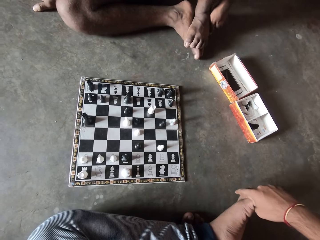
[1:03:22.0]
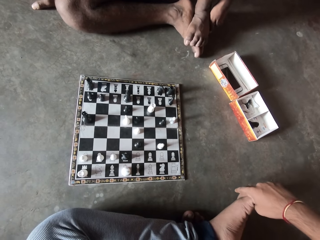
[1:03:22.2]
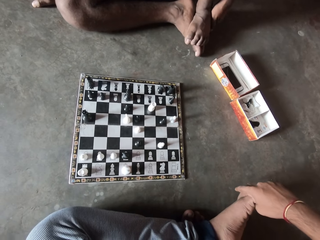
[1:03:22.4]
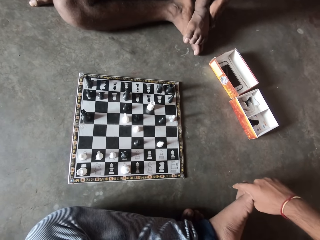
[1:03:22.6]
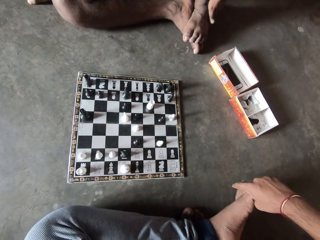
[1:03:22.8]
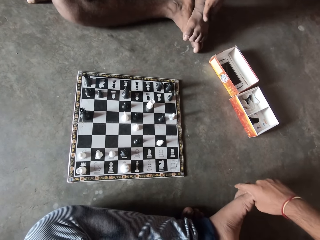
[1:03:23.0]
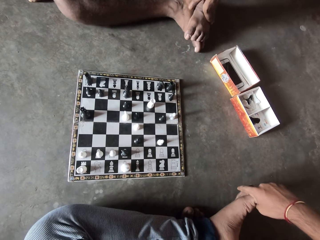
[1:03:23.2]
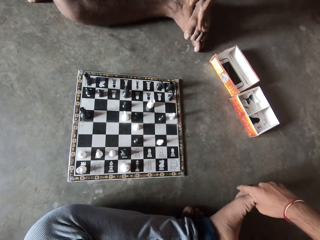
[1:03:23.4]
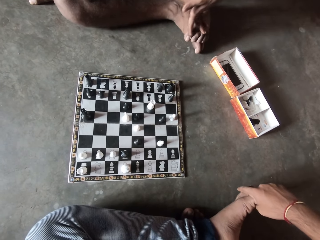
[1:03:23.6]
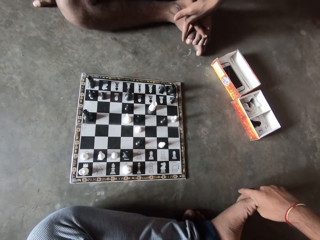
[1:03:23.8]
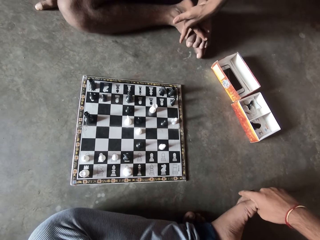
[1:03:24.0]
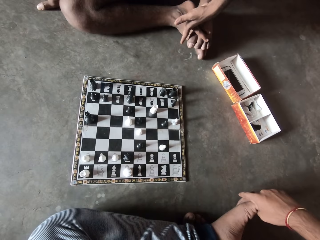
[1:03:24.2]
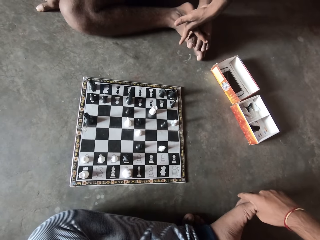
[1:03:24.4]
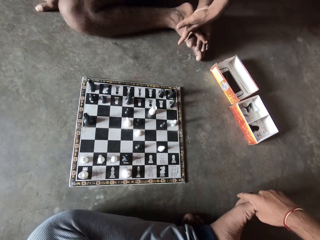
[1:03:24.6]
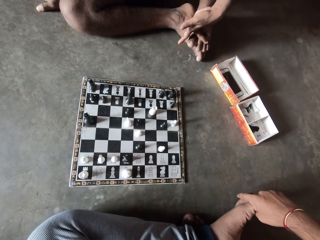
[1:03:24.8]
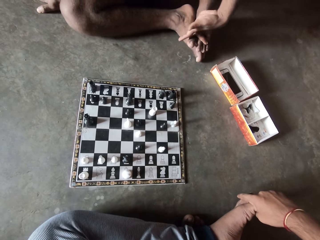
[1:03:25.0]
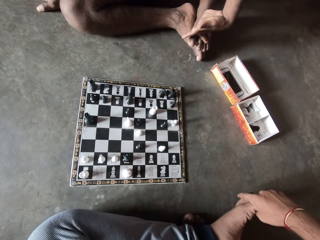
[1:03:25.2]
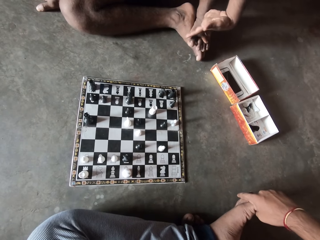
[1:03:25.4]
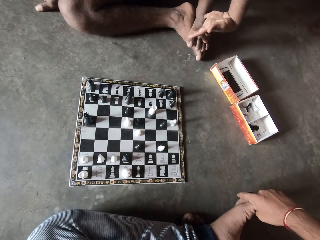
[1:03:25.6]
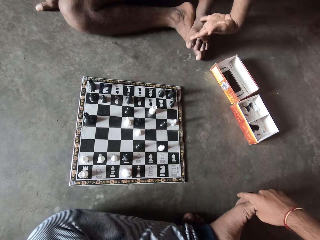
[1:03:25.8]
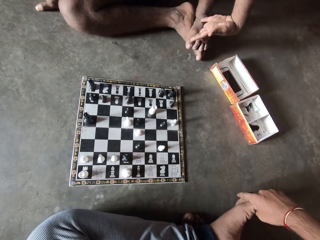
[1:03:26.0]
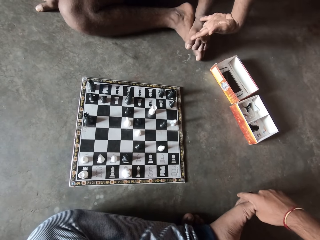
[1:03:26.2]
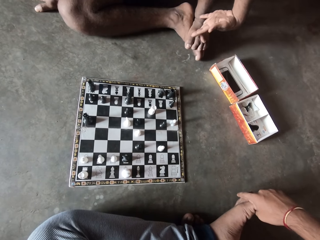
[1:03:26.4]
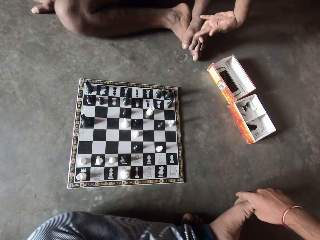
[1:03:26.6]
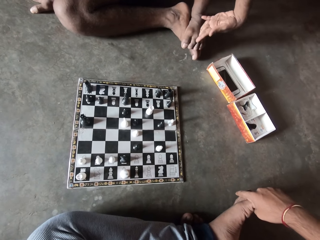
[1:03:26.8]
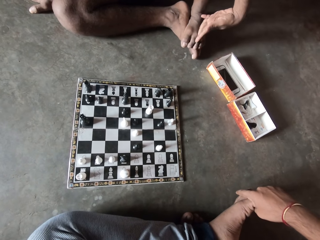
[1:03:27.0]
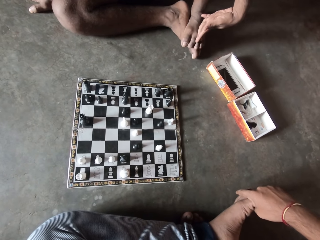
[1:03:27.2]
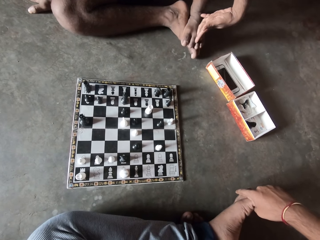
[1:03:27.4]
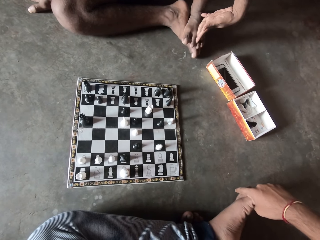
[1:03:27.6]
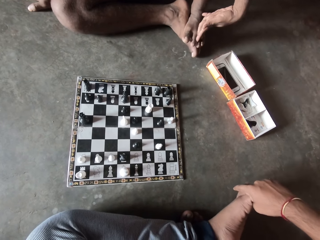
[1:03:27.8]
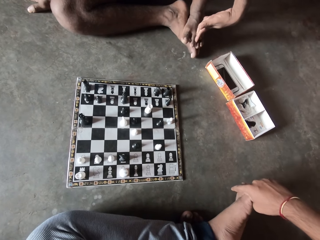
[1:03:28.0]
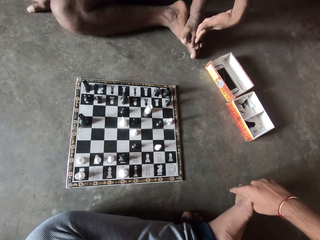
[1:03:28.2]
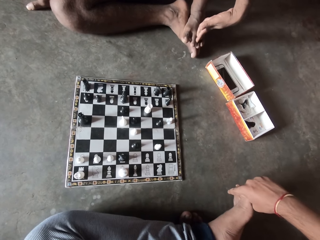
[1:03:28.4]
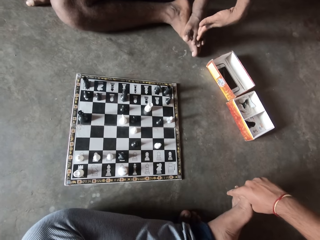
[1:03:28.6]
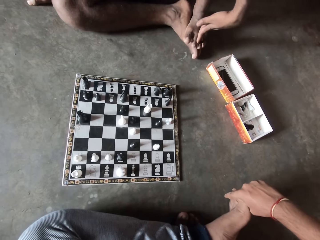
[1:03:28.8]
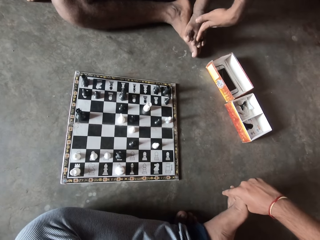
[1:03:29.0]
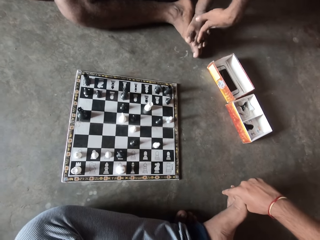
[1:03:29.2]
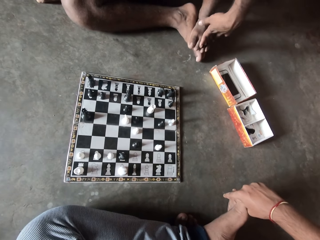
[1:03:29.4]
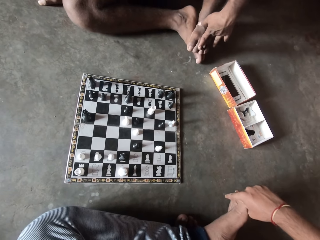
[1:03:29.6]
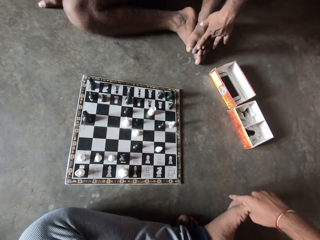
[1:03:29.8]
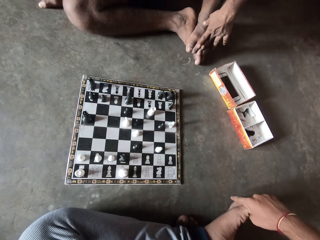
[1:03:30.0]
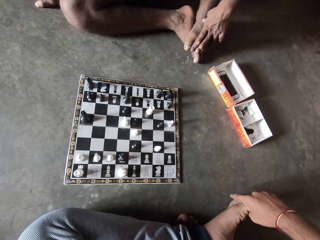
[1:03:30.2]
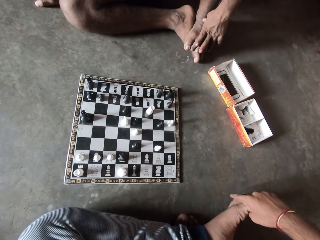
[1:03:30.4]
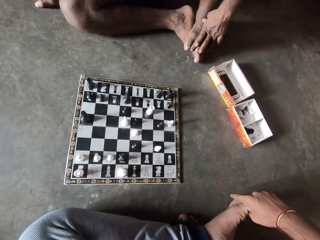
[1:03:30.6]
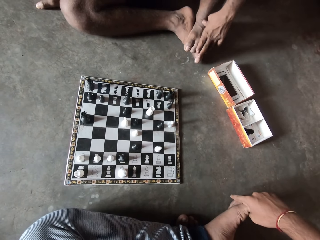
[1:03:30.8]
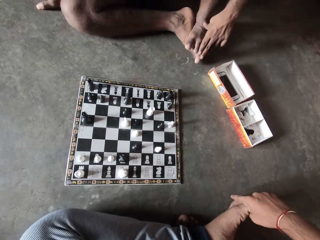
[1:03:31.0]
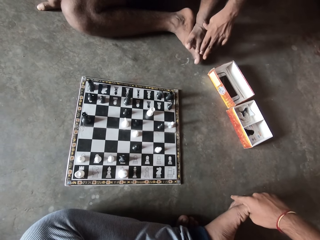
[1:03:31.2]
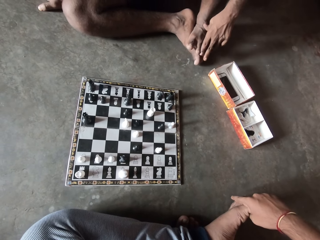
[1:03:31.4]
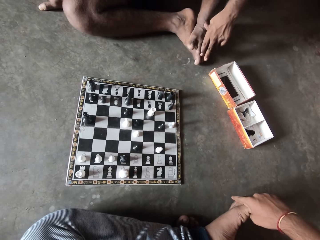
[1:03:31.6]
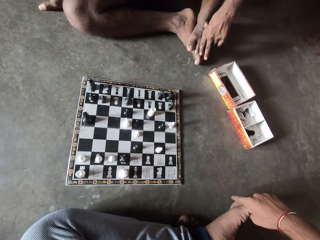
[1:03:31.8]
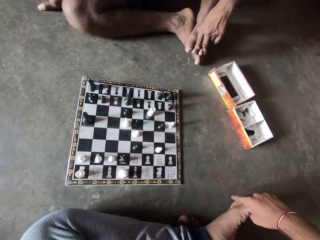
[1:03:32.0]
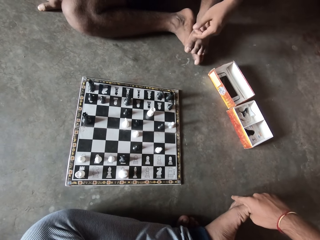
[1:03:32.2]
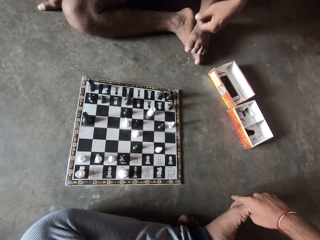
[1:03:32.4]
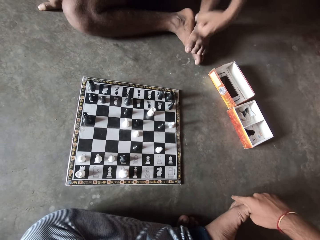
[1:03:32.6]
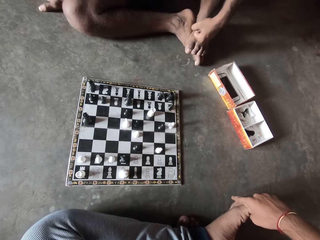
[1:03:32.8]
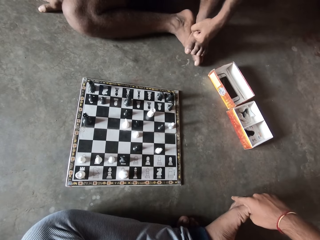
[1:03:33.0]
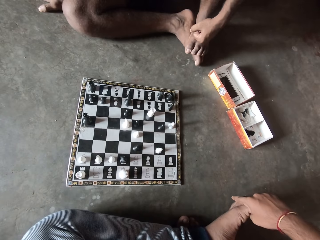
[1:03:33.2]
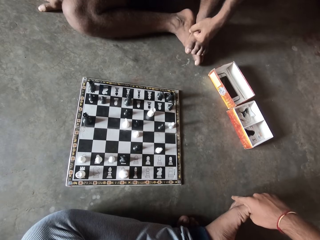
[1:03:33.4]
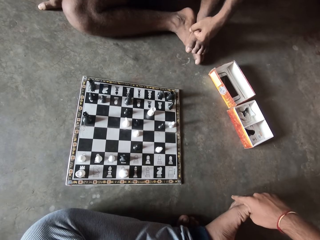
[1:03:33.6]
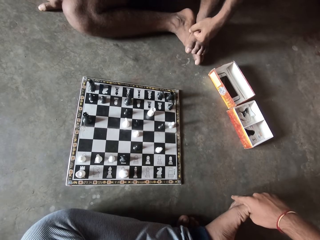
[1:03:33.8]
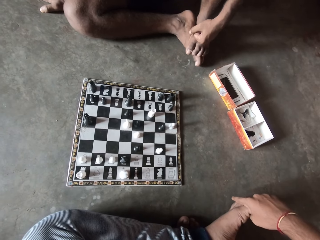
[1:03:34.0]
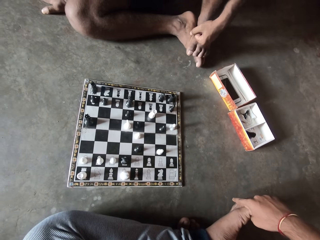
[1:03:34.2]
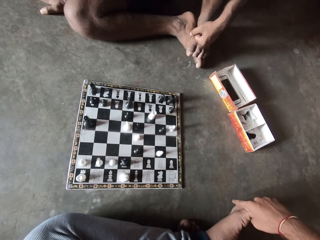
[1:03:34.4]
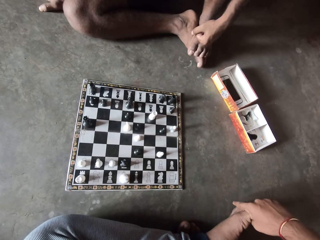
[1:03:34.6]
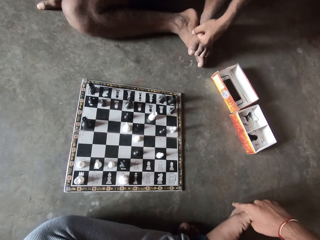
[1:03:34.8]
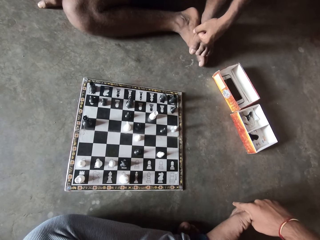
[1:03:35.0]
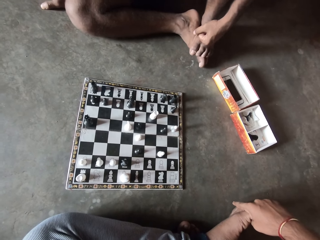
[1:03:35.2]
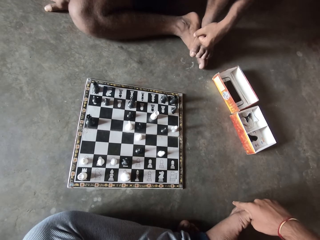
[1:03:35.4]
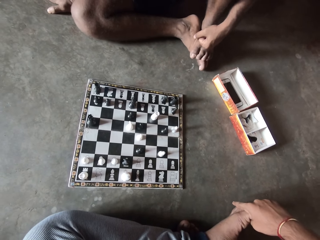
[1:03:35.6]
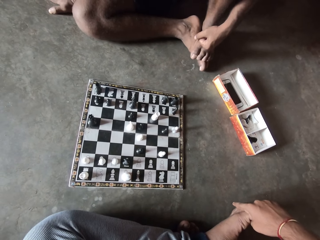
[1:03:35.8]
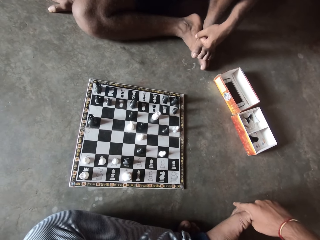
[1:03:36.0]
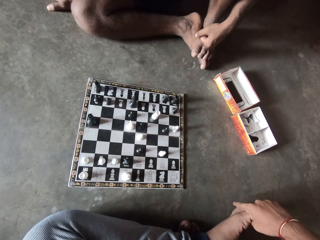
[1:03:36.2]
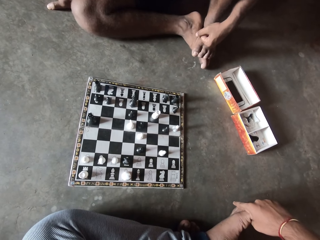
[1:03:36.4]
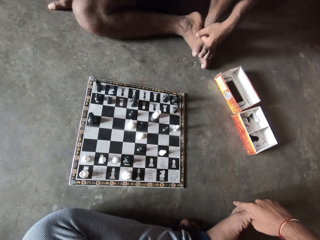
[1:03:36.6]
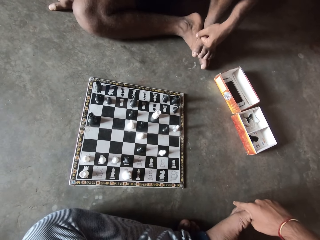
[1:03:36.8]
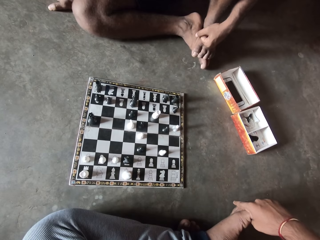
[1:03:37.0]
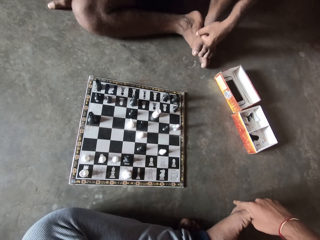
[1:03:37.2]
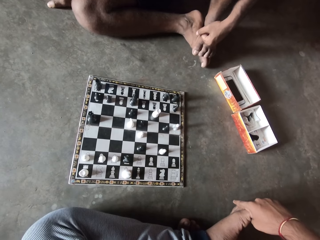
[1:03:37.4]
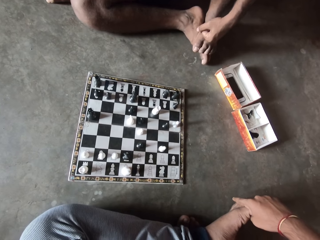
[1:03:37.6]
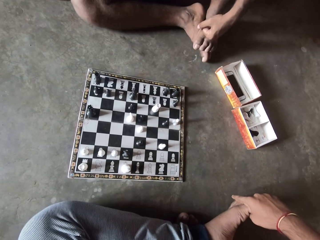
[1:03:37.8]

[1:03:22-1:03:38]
A man stretches his fingers. The man knocks at his feet with his fist.

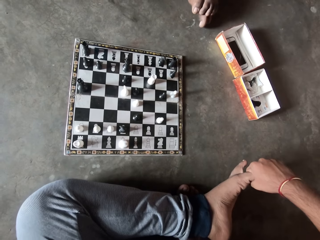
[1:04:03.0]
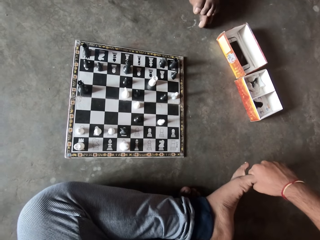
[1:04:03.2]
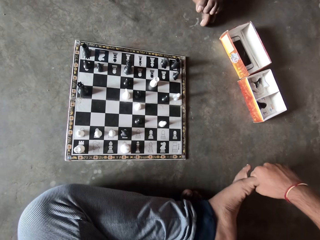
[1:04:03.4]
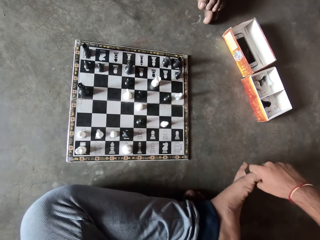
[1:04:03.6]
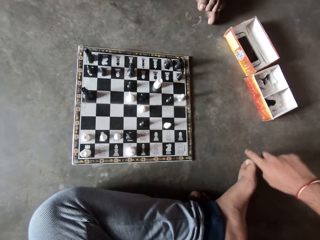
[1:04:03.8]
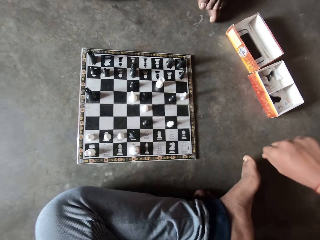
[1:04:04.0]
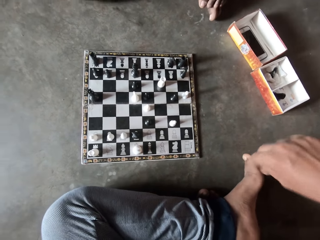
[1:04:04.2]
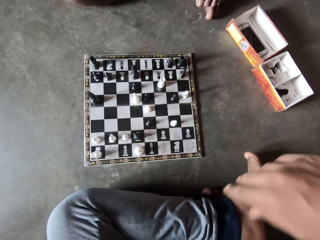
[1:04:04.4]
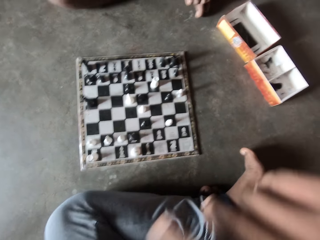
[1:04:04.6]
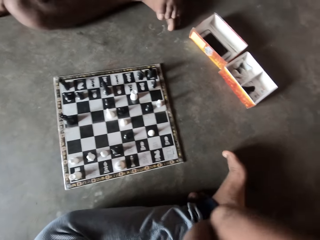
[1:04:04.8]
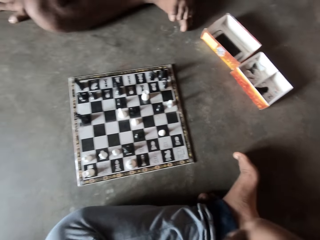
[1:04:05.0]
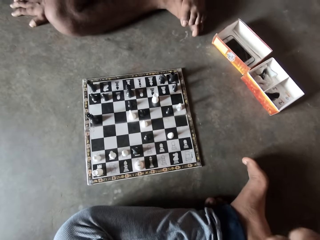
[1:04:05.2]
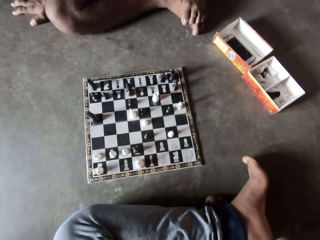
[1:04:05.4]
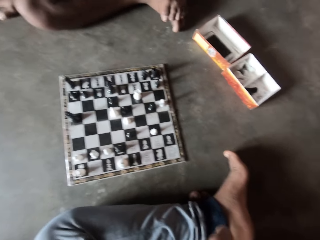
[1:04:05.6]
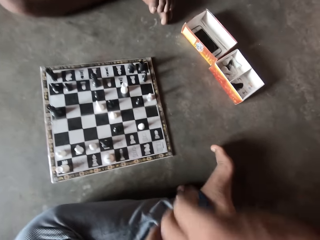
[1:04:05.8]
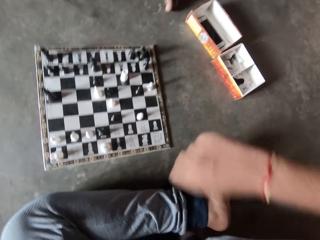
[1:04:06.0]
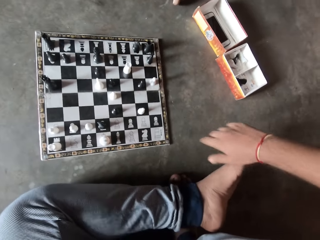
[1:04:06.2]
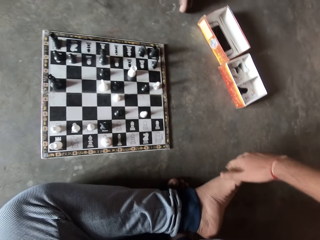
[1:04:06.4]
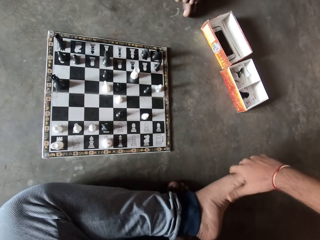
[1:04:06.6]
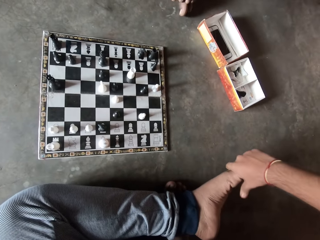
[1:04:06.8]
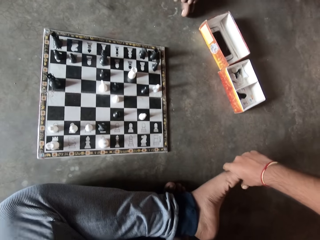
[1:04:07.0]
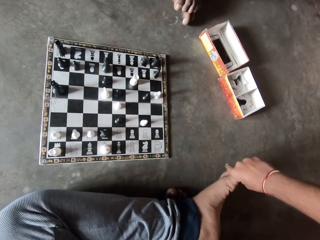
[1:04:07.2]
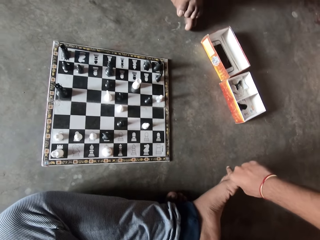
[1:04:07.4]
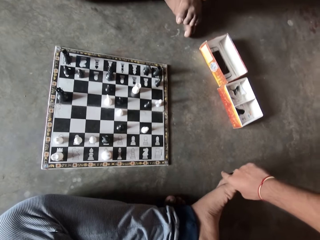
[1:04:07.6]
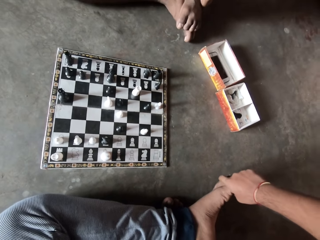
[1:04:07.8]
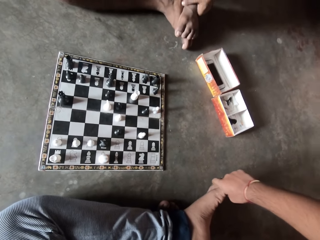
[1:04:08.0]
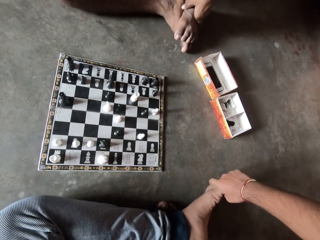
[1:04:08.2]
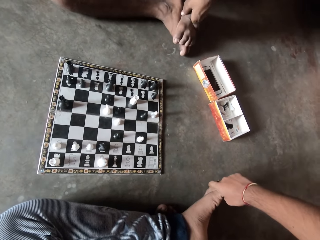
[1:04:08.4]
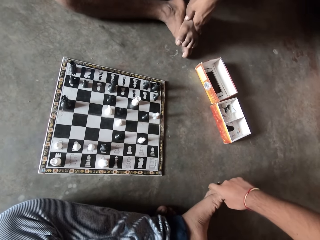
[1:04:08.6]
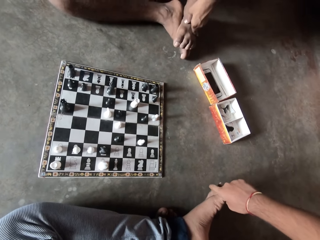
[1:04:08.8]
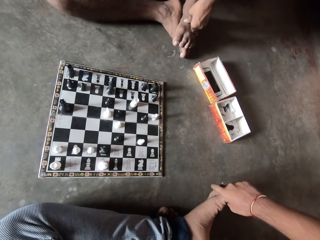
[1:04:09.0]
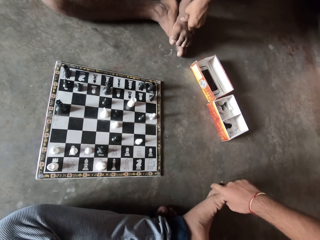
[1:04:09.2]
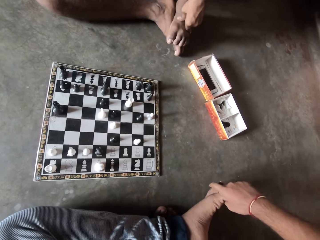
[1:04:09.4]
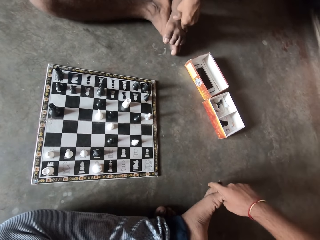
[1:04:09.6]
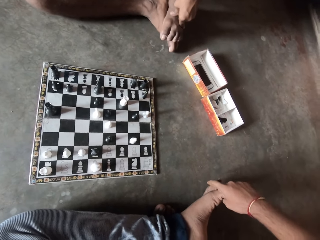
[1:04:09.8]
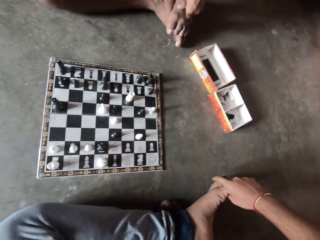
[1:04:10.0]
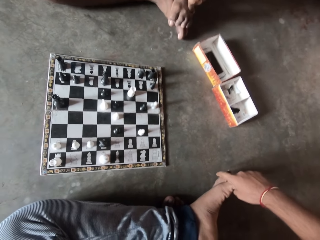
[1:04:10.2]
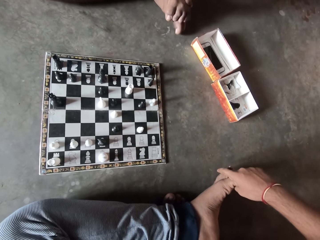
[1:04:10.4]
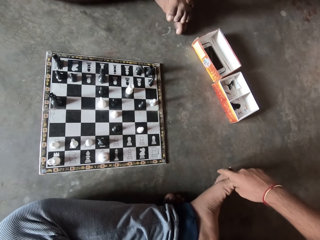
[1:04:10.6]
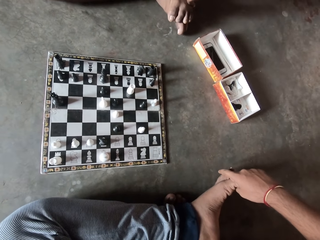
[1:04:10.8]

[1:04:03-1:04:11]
The camera wearer pulls his hand off the toes. He holds his toes.
